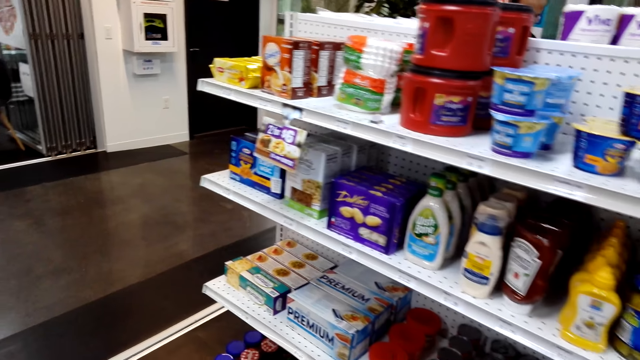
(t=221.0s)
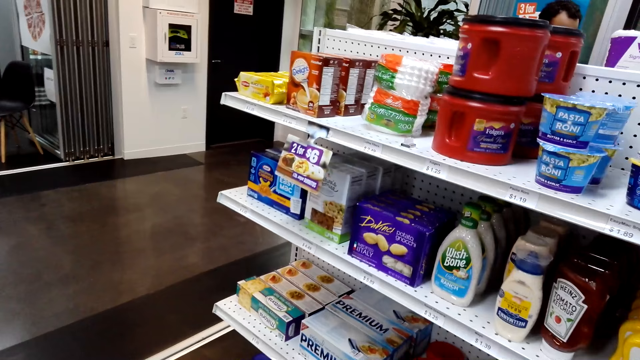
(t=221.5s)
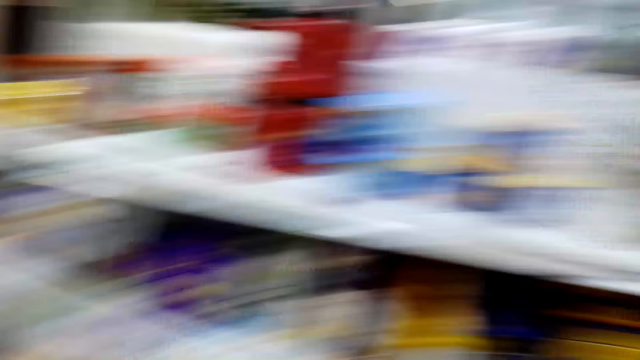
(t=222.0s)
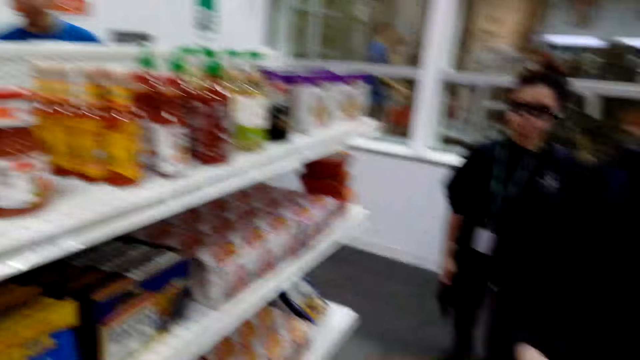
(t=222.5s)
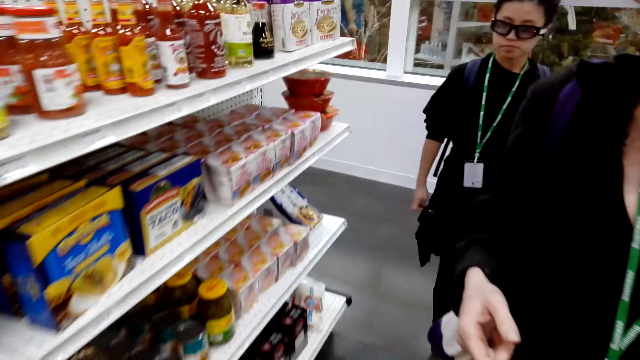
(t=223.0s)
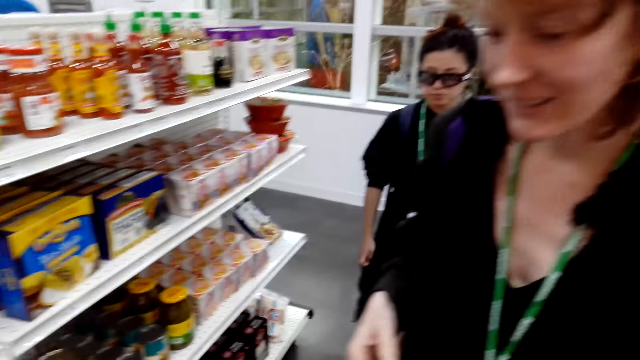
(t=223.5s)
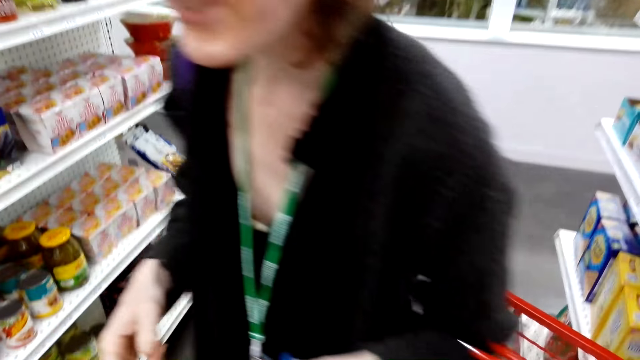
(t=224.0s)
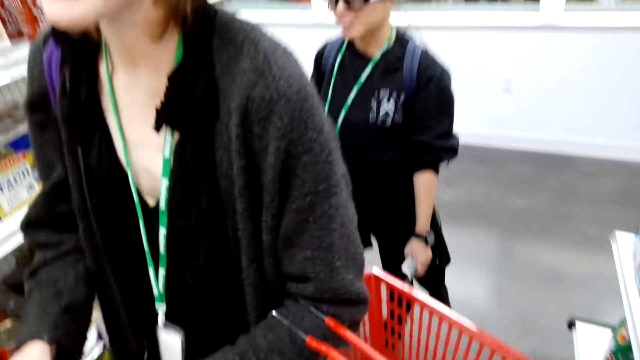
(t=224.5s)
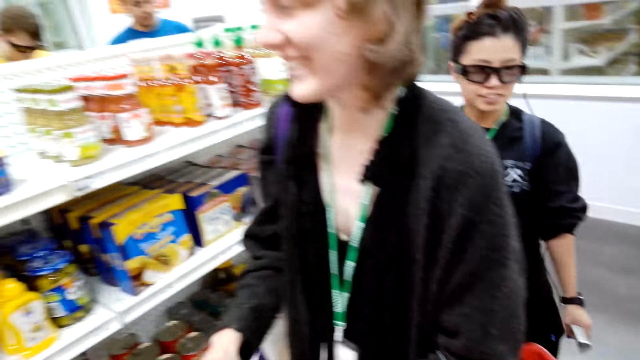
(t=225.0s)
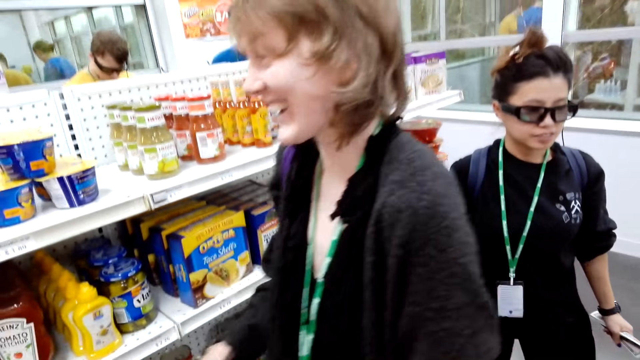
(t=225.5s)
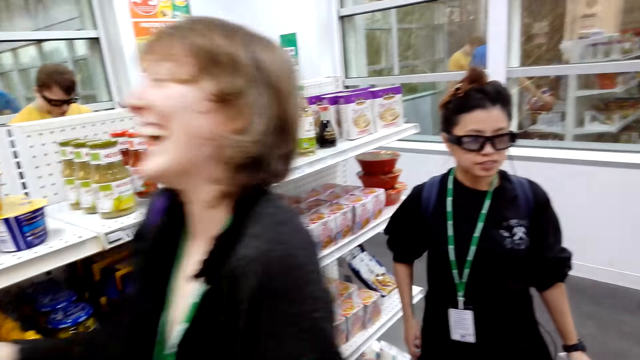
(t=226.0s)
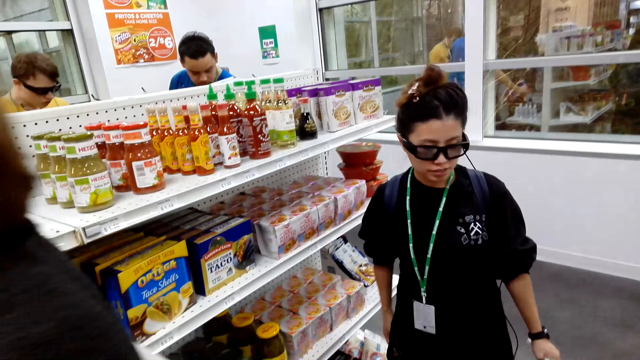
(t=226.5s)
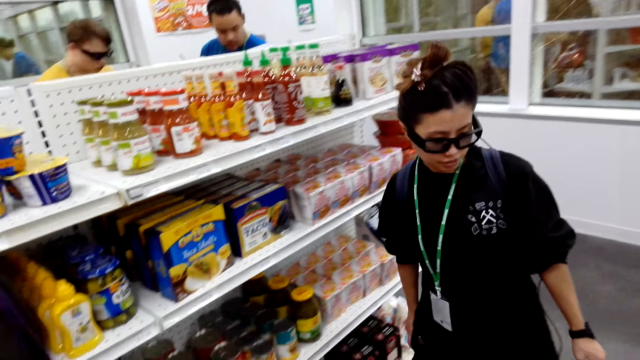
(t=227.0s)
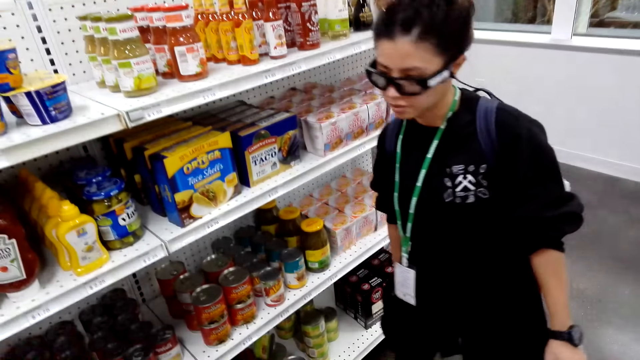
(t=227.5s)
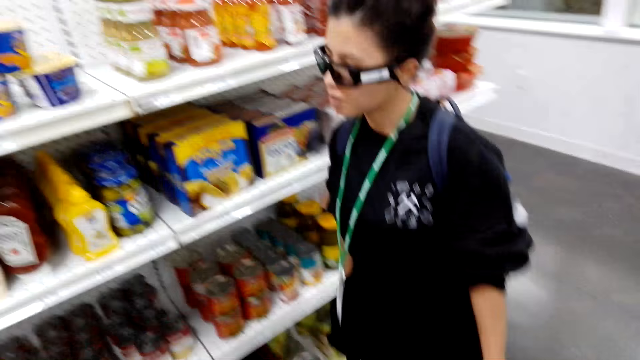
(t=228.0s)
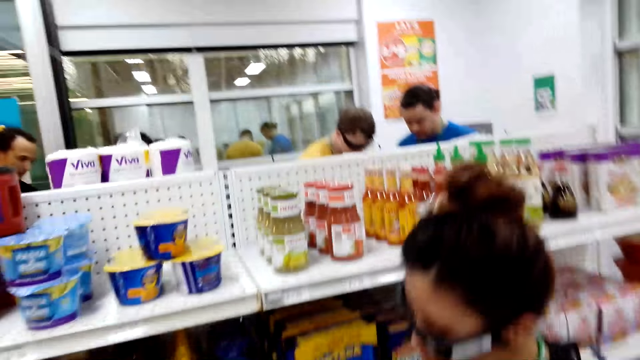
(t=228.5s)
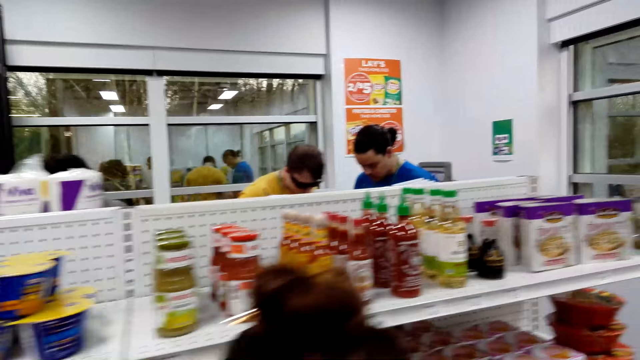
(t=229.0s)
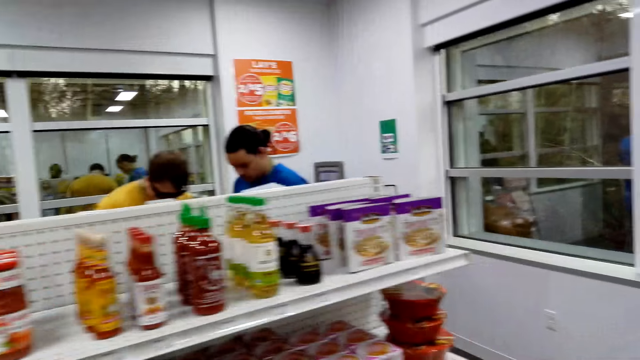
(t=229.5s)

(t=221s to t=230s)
The camera wearer talks with a woman.

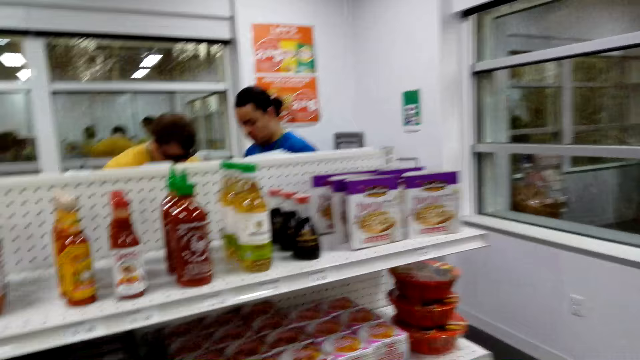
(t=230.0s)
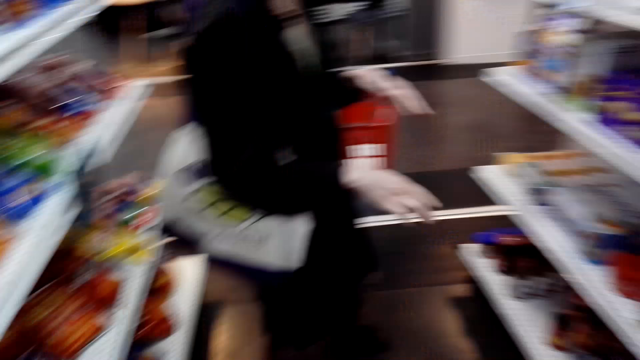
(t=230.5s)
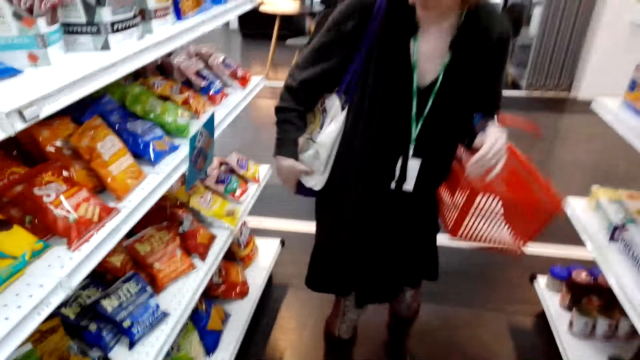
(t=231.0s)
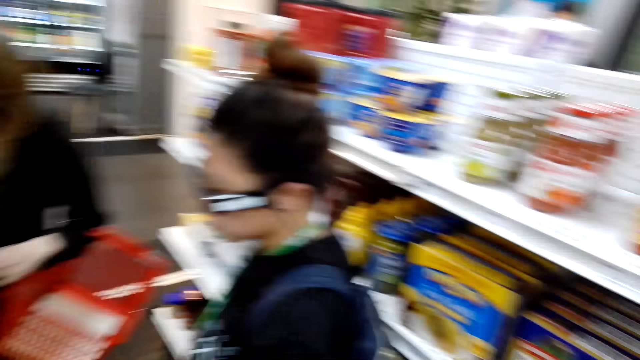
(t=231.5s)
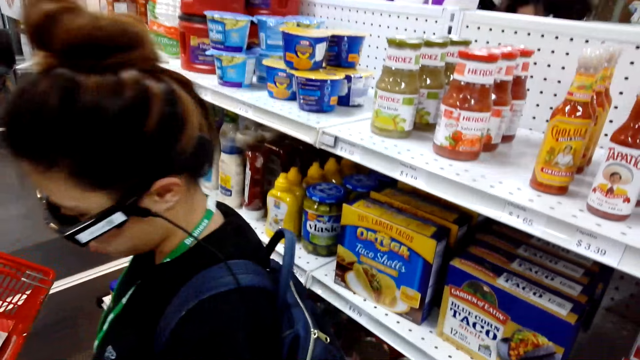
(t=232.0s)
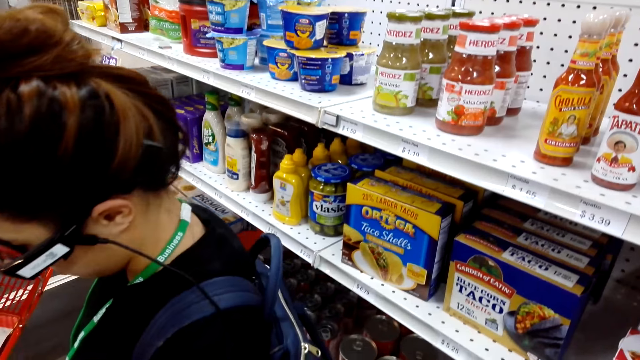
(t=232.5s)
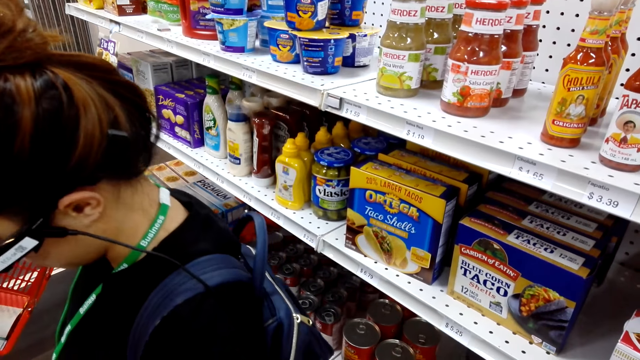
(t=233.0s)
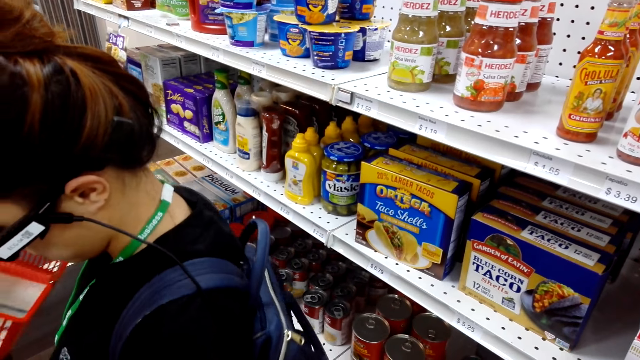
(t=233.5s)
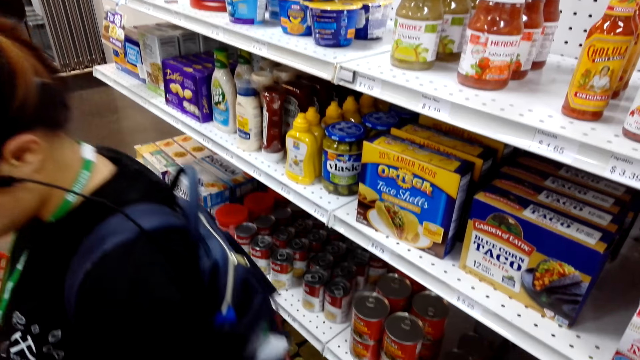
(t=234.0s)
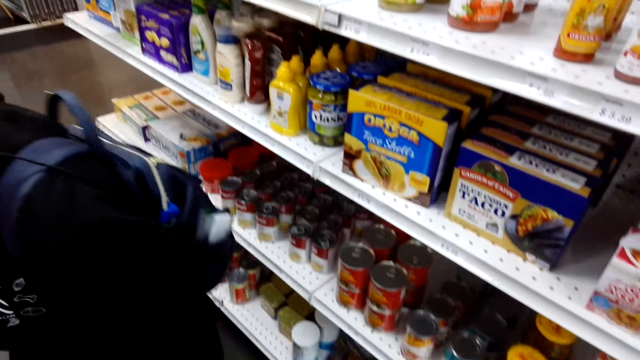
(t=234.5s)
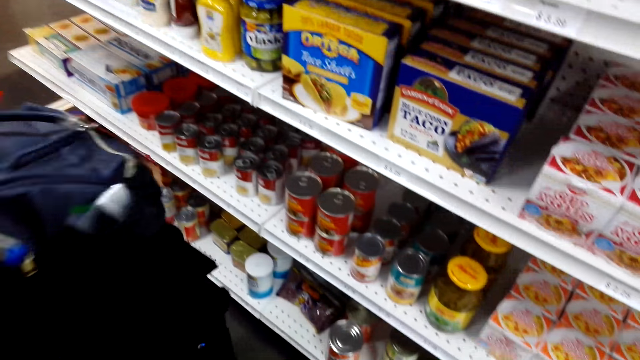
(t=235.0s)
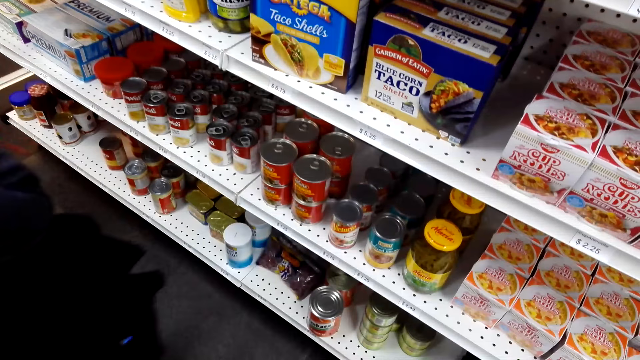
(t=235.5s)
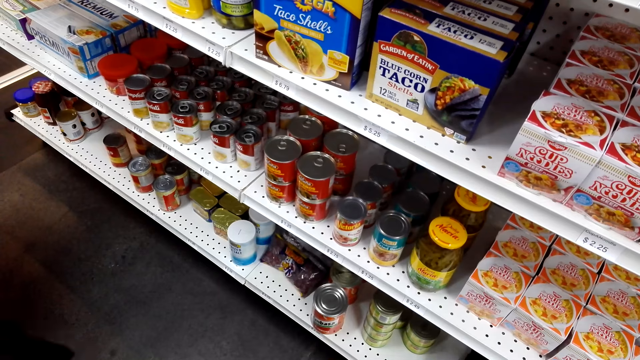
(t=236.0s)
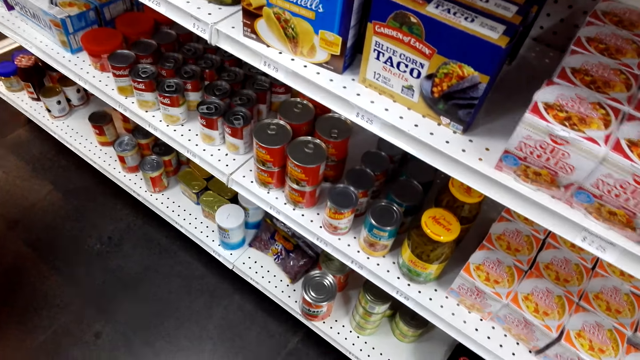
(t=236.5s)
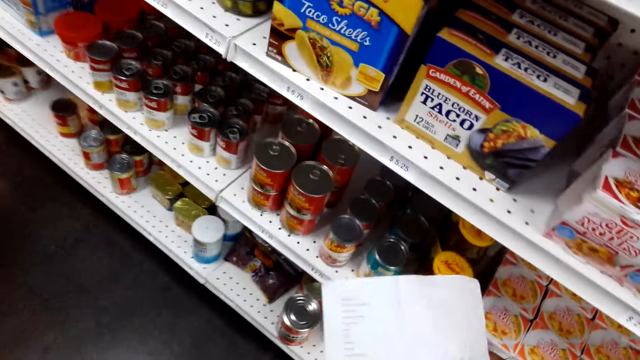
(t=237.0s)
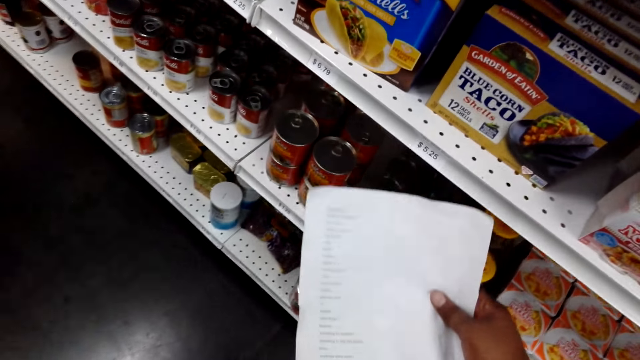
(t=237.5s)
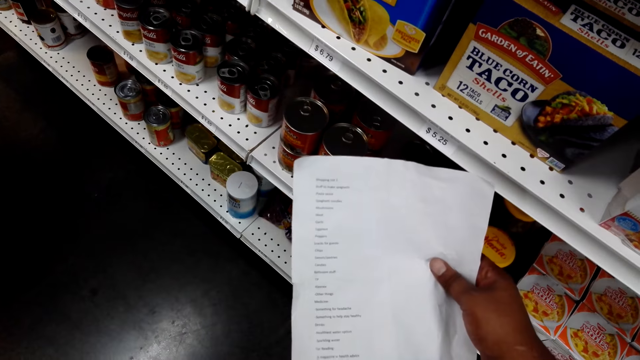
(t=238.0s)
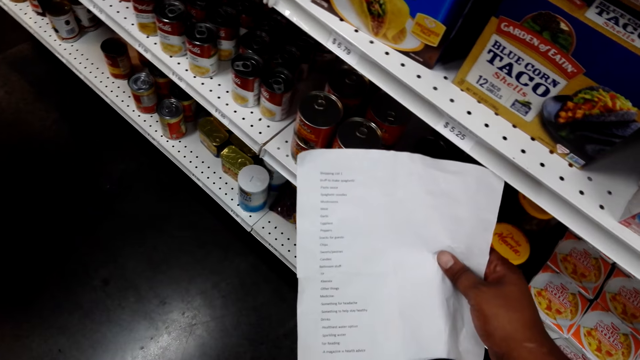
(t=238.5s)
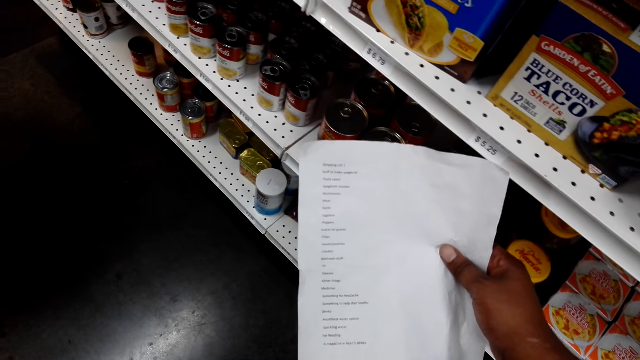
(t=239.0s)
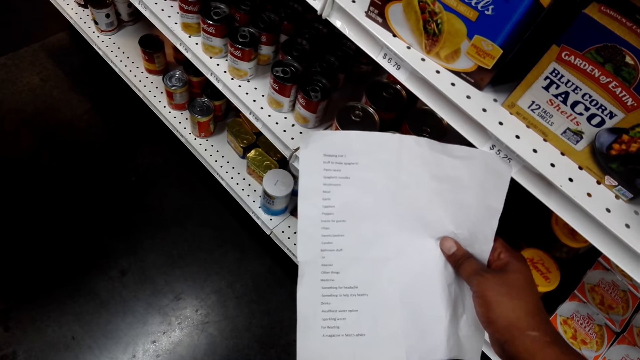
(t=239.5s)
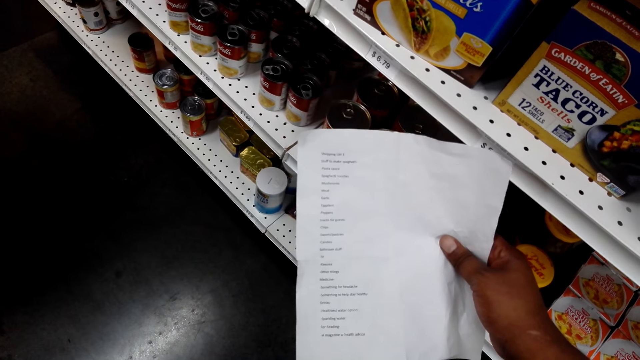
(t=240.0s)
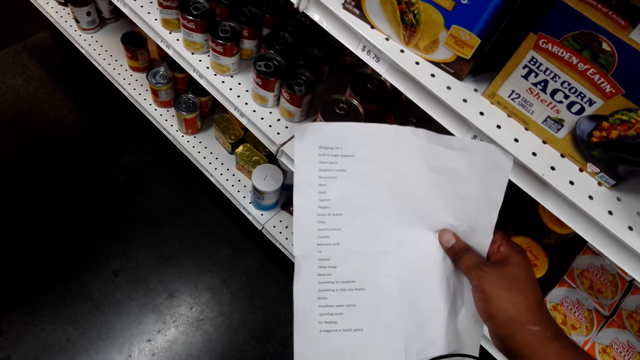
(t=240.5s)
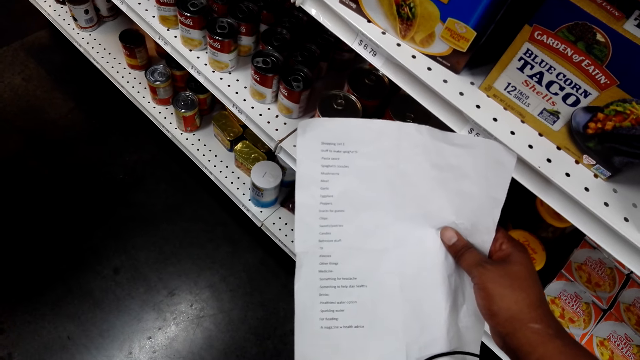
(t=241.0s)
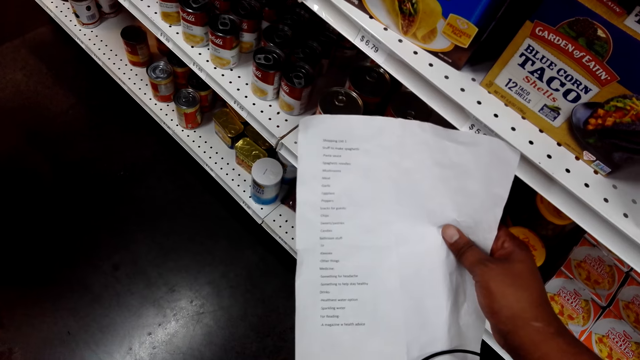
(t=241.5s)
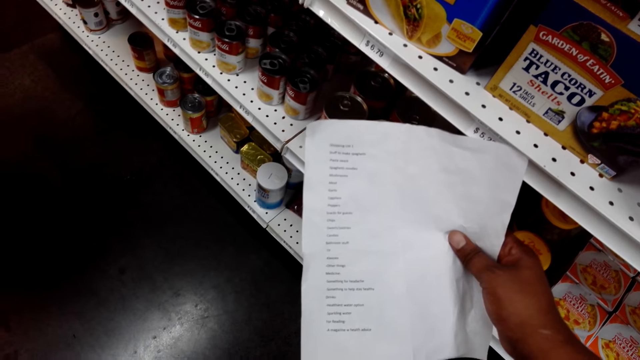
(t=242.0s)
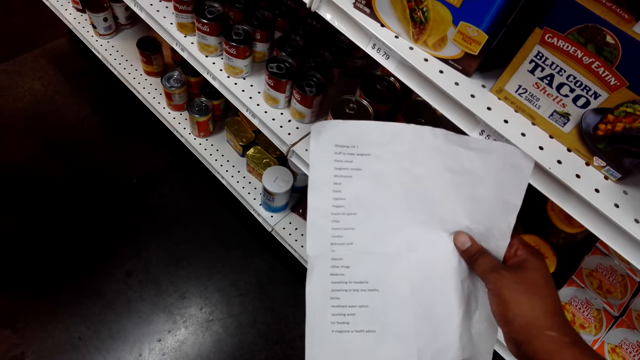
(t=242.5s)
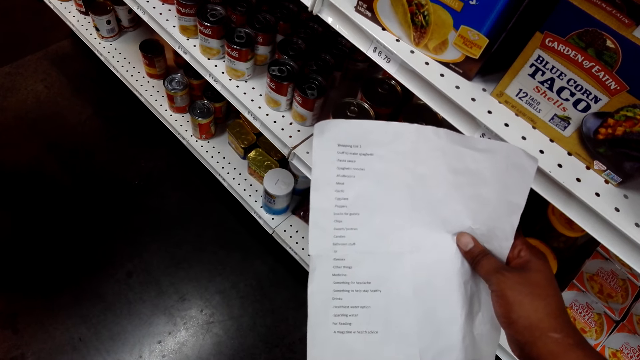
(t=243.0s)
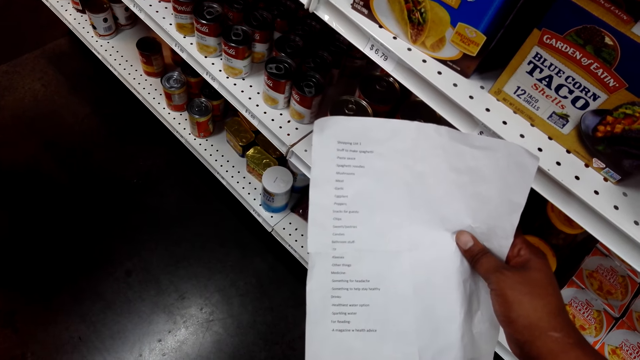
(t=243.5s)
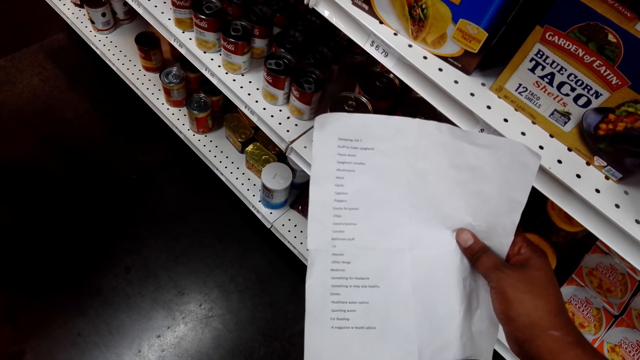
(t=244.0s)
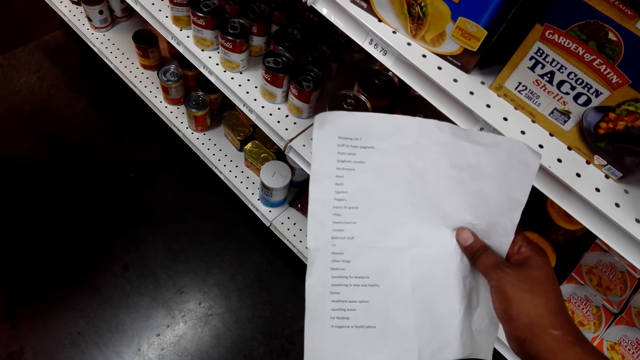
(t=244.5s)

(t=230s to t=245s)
The camera wearer talks to himself. He reads through the shopping list.
